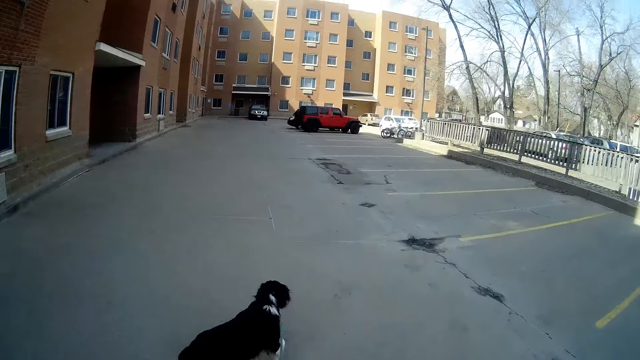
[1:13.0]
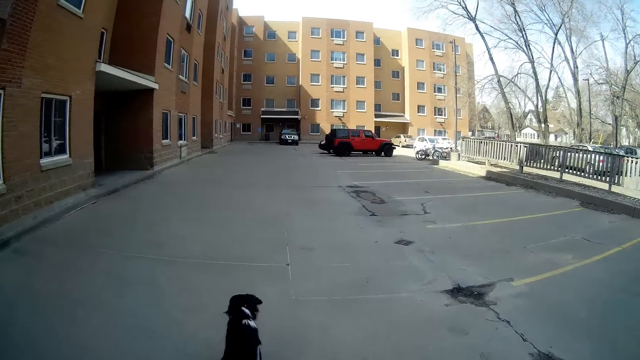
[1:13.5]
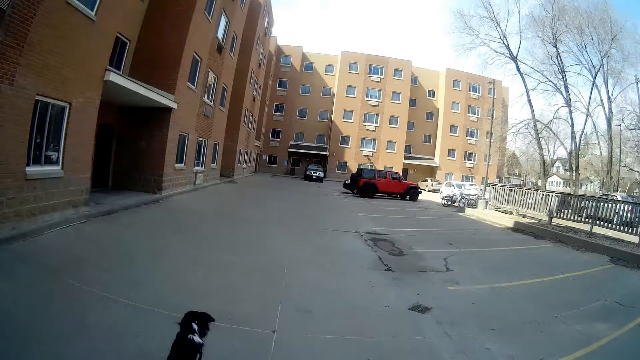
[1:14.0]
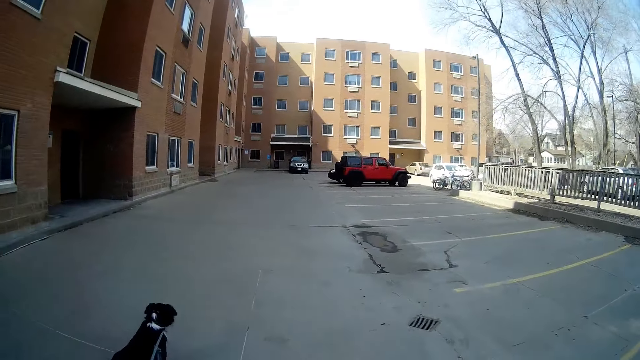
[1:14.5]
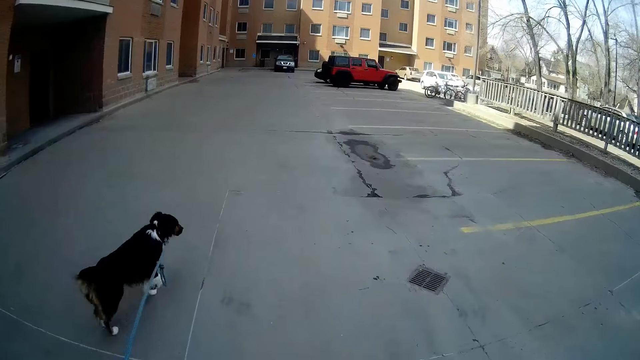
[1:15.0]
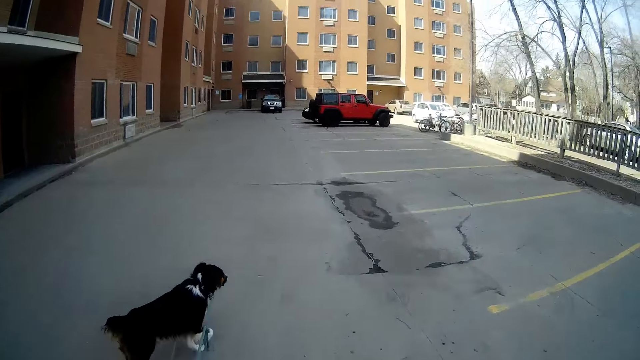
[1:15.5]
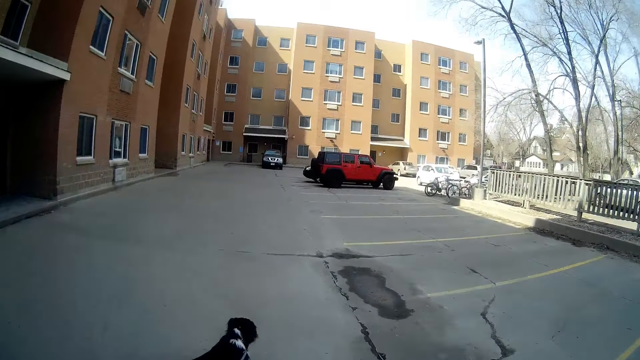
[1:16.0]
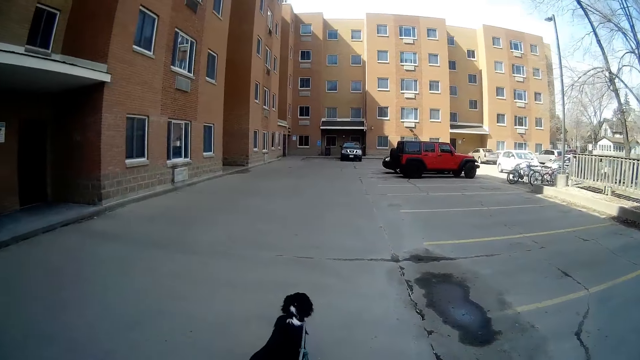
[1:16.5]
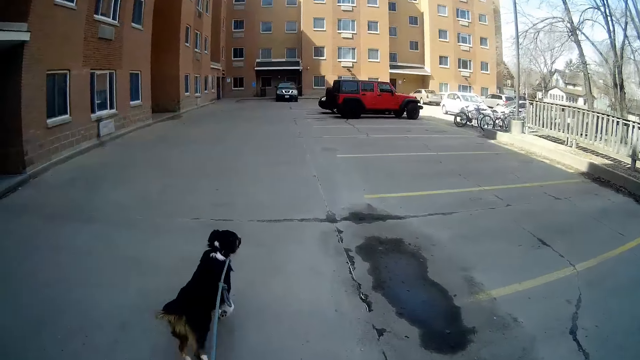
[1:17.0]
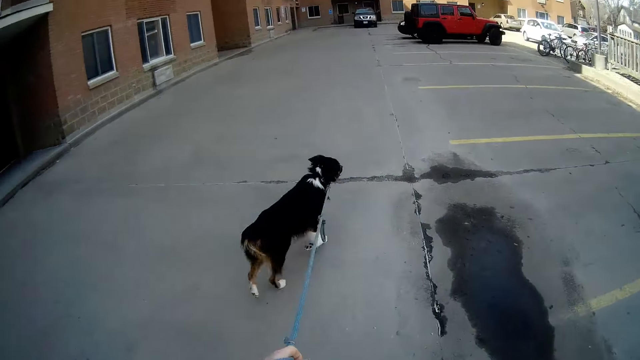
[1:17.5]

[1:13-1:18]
The camera wearer looks at the dog.

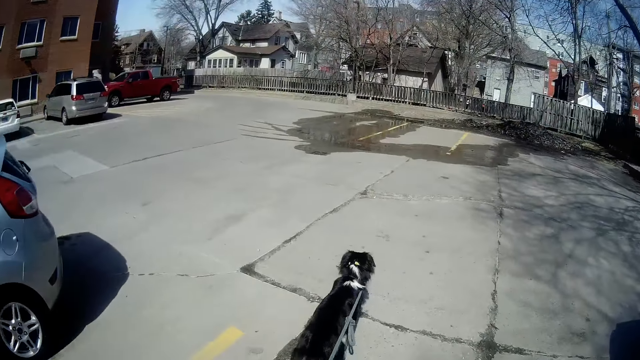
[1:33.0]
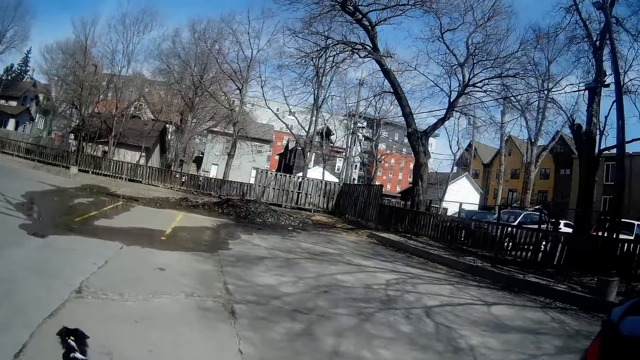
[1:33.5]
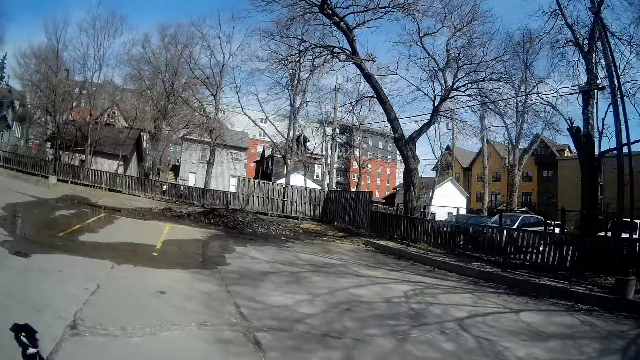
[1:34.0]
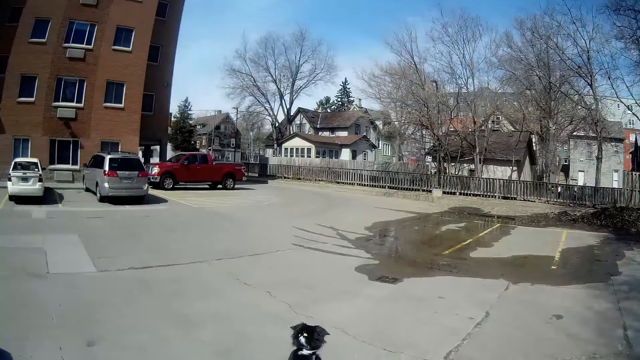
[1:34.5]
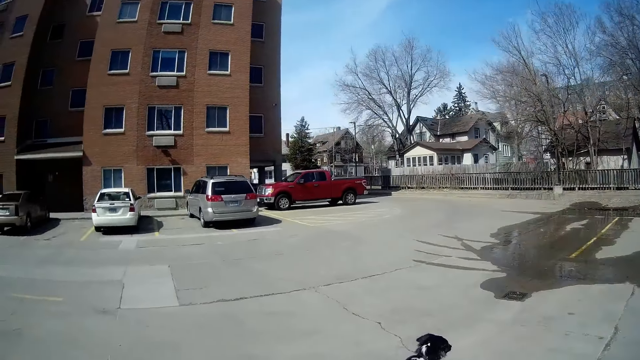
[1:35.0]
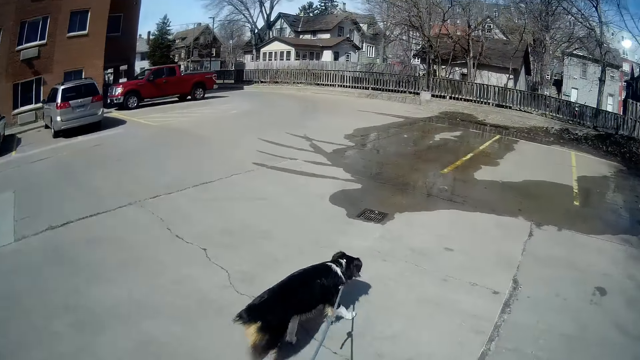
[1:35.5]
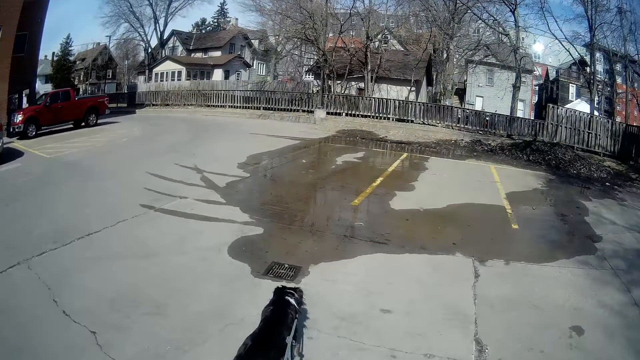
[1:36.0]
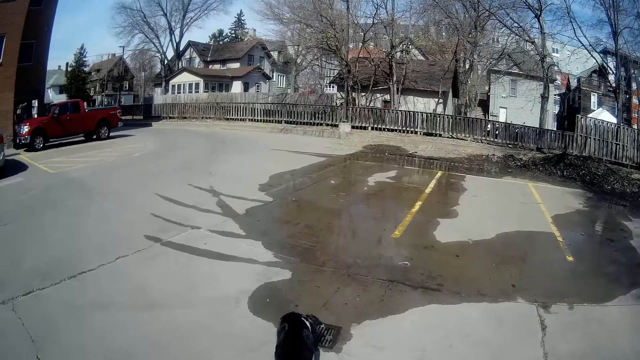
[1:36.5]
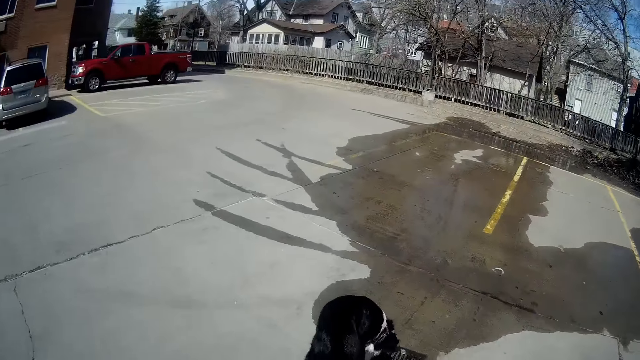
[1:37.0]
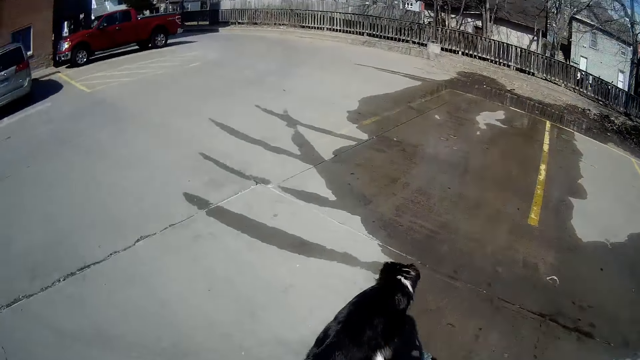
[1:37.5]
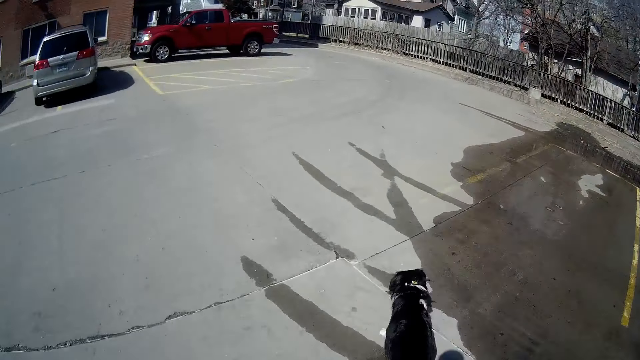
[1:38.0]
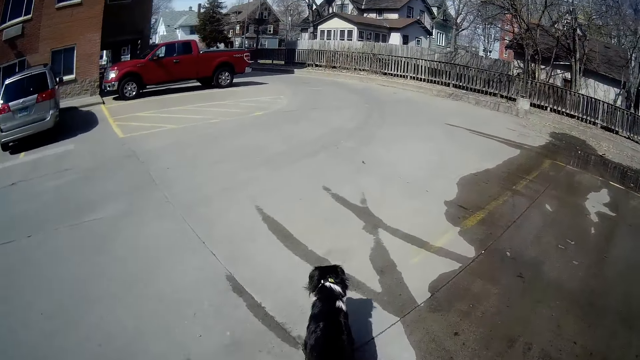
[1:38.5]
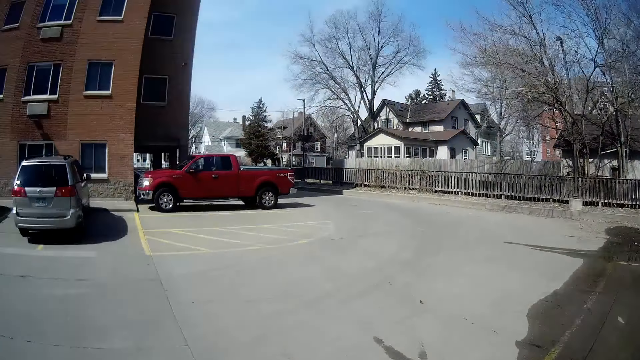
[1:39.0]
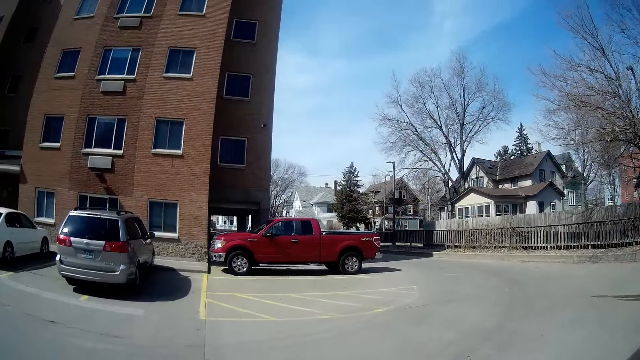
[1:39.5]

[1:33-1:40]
The camera wearer looks around the parking lot.

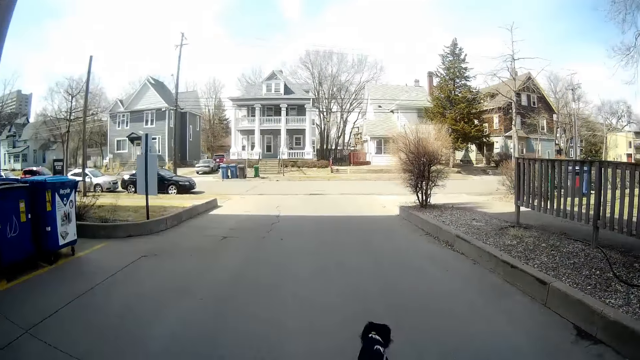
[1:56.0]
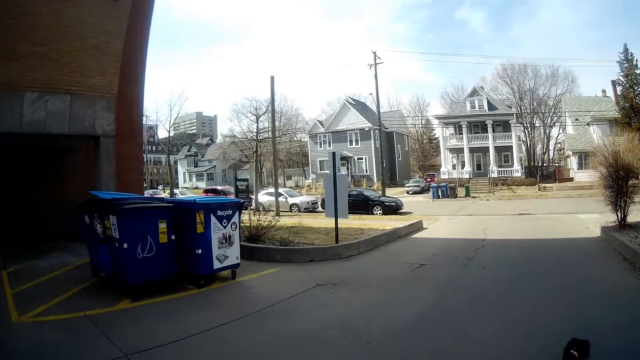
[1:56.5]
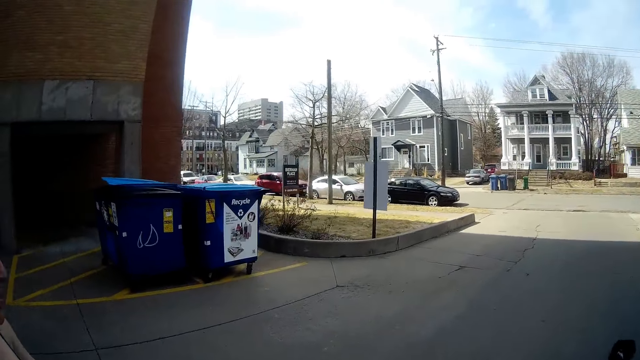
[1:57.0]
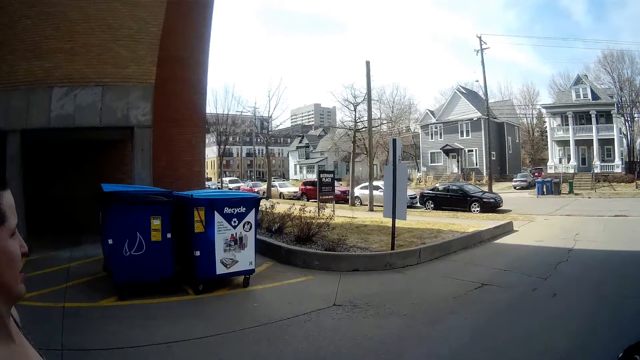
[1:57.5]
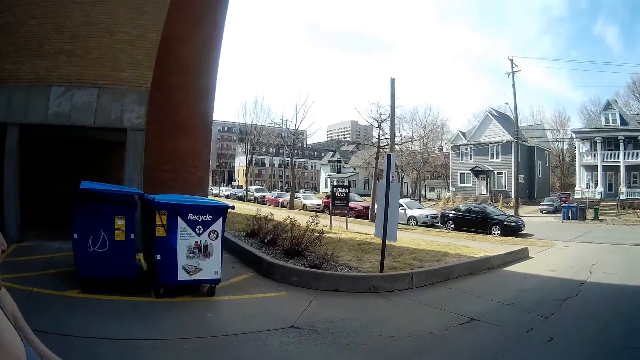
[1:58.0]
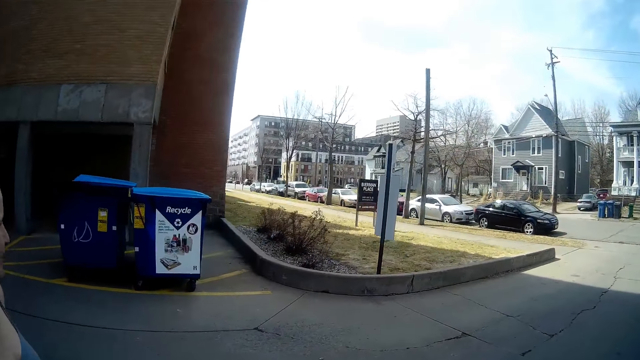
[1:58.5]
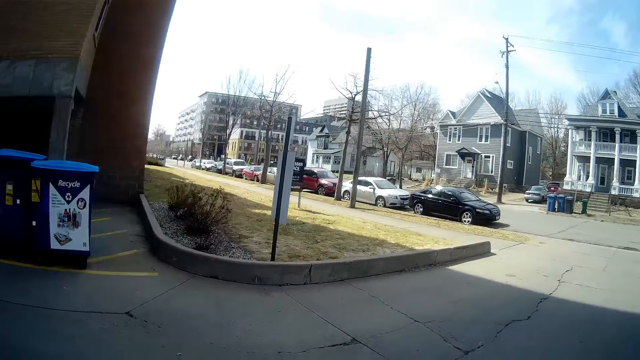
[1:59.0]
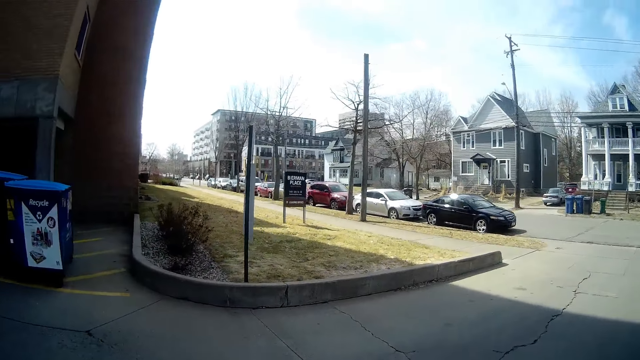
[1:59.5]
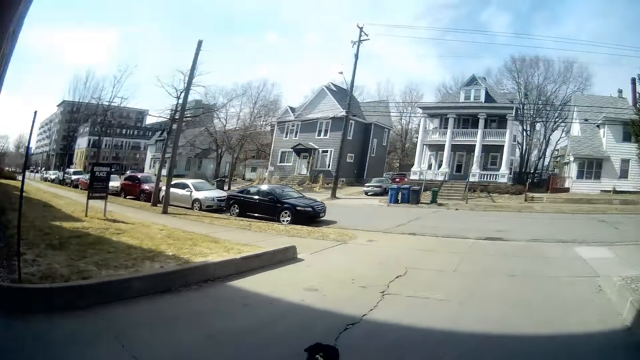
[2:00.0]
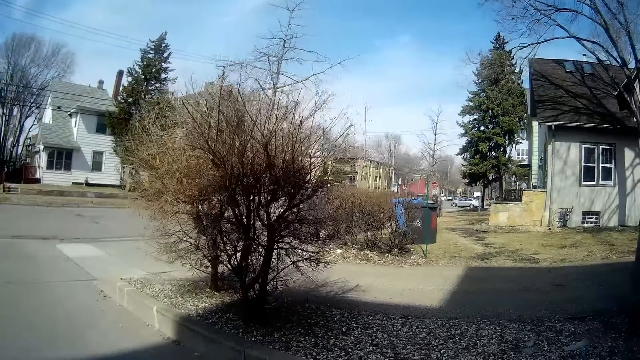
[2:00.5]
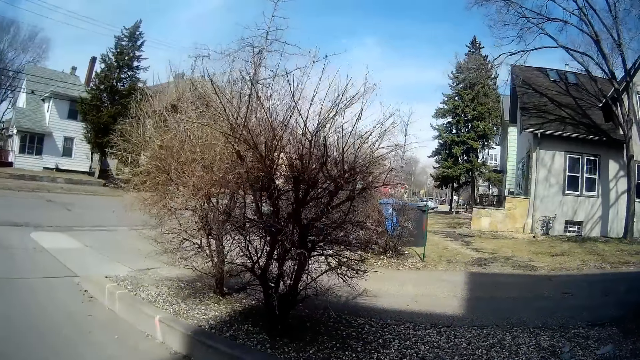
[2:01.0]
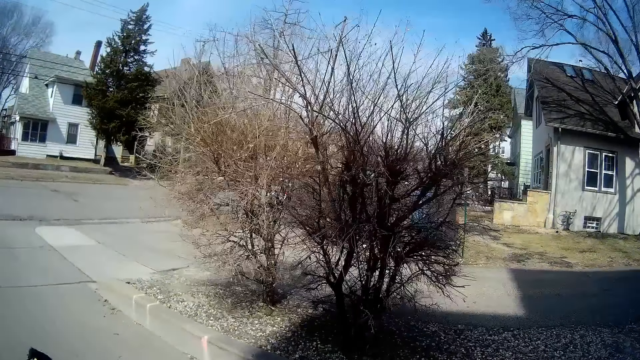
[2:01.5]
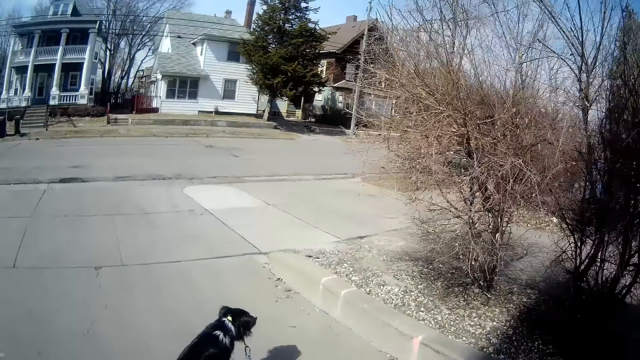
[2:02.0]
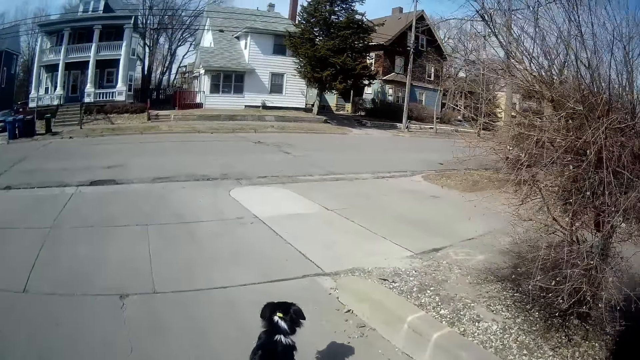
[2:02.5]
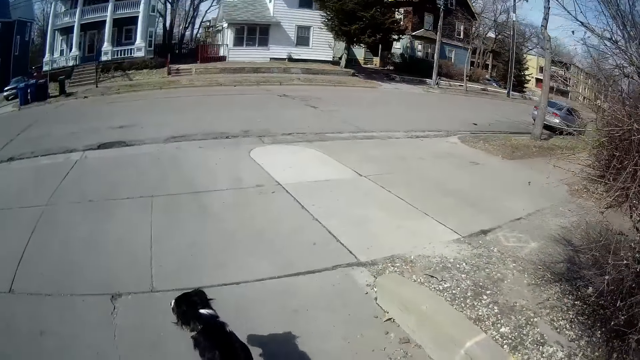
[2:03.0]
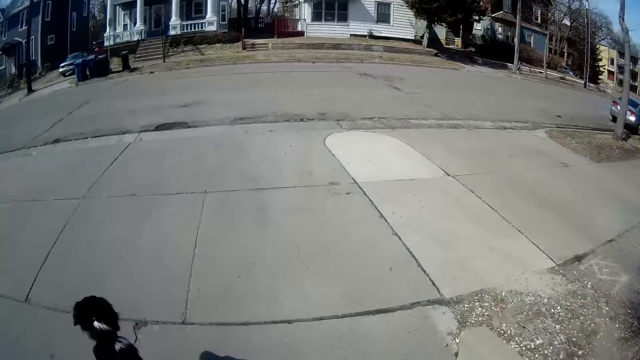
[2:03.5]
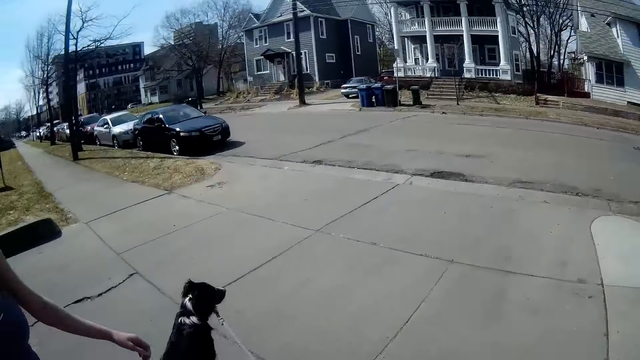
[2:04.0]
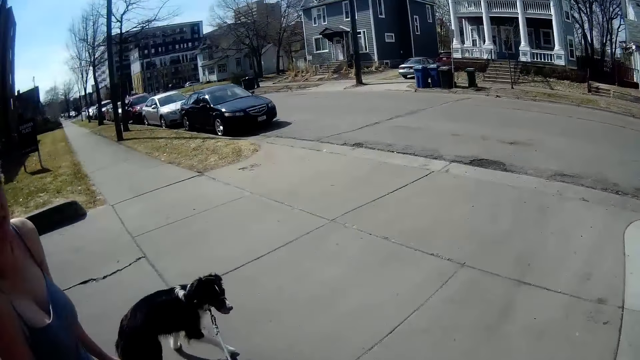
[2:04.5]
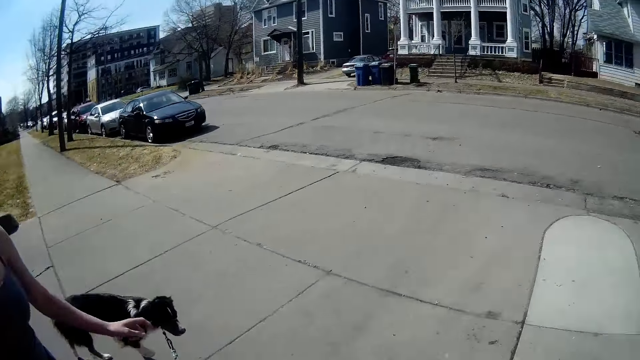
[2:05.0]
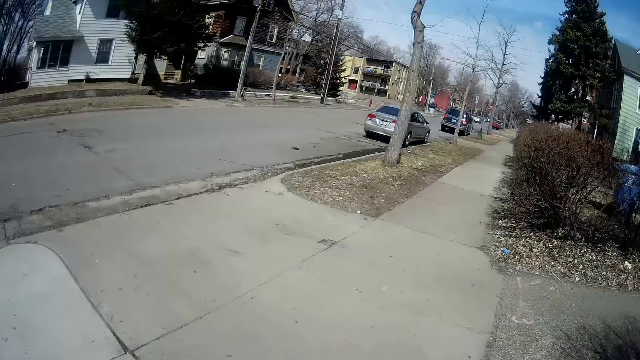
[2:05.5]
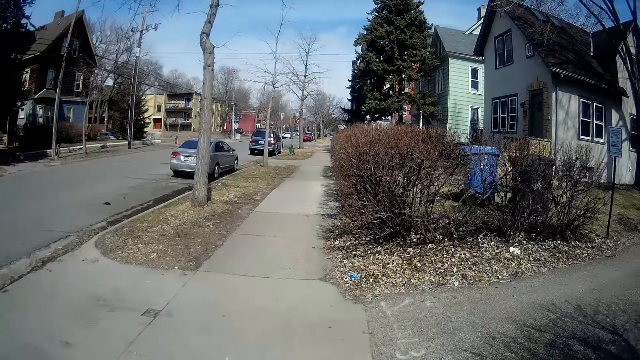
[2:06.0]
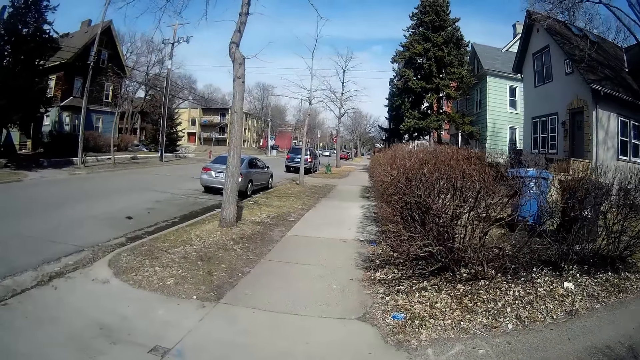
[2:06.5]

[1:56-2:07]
The camera wearer looks at a woman. The woman walks beside the camera wearer. The camera wearer looks around.
